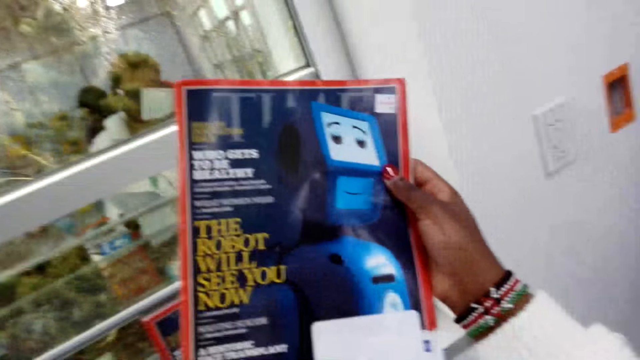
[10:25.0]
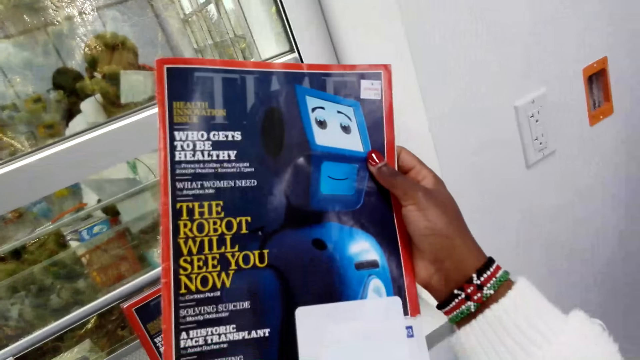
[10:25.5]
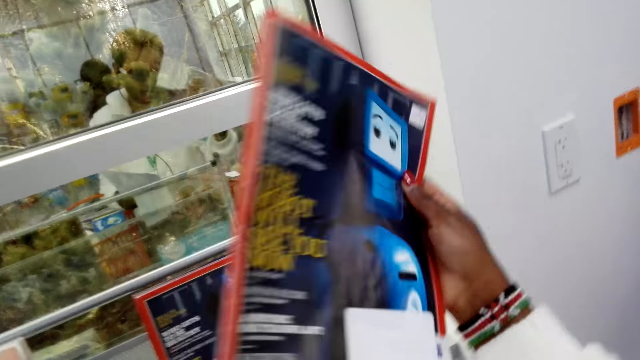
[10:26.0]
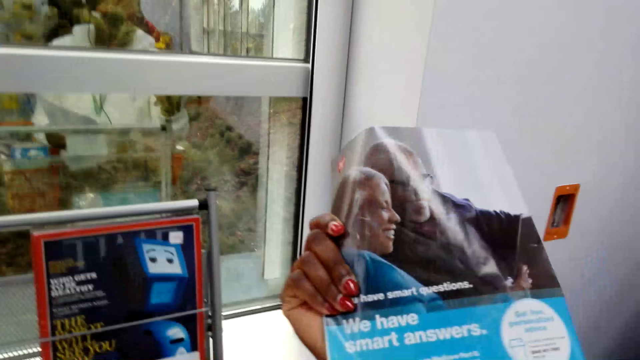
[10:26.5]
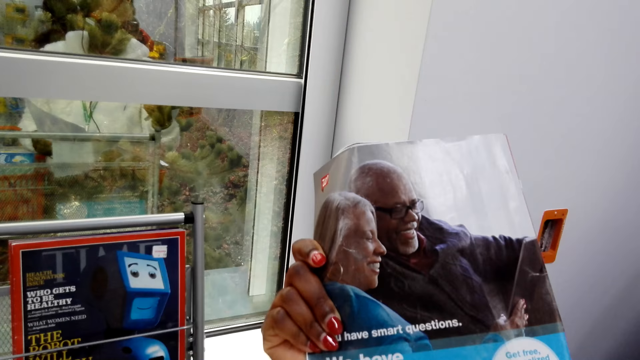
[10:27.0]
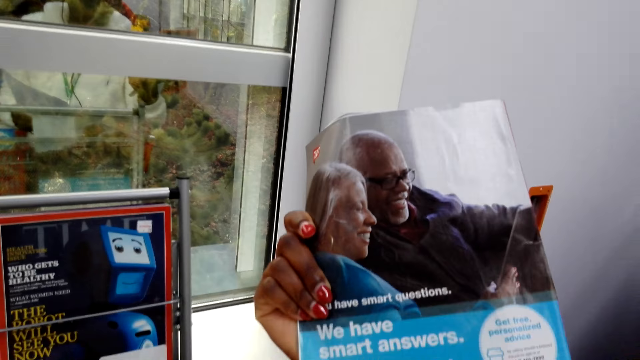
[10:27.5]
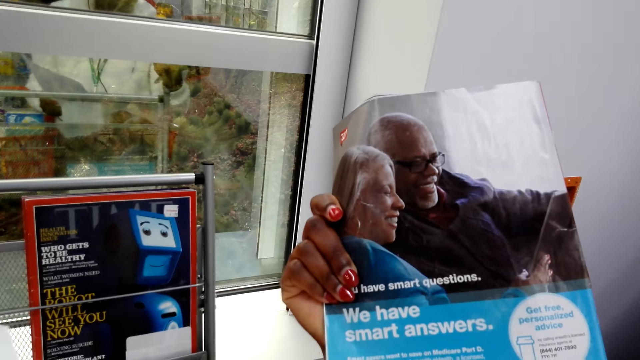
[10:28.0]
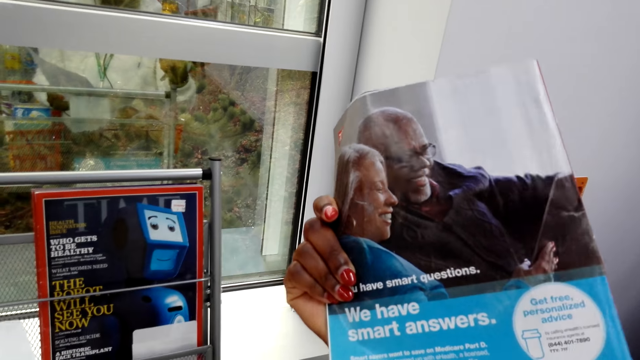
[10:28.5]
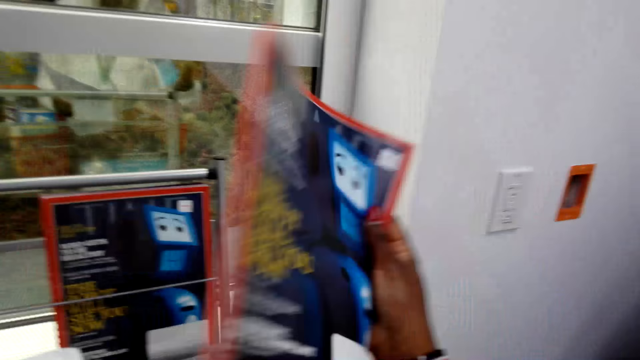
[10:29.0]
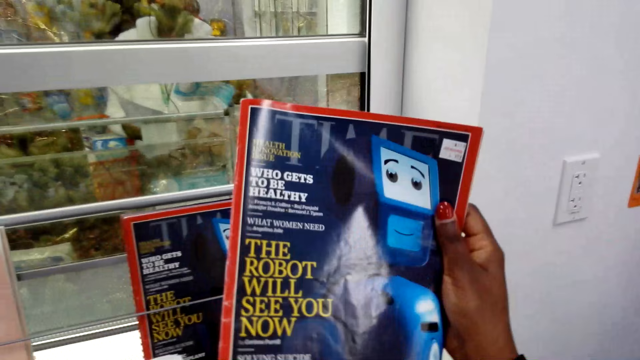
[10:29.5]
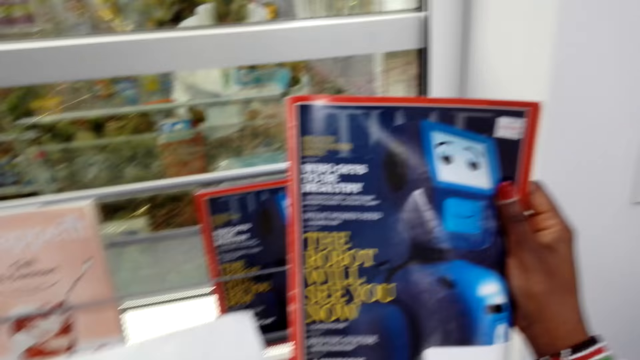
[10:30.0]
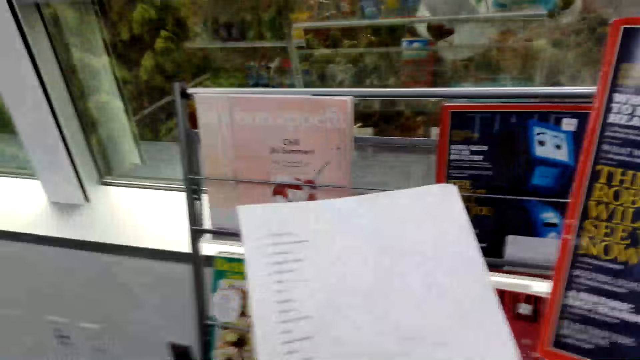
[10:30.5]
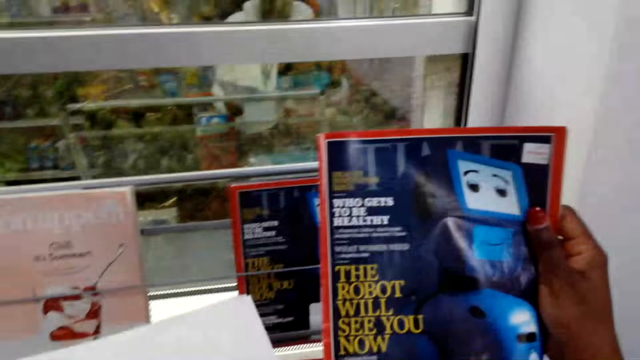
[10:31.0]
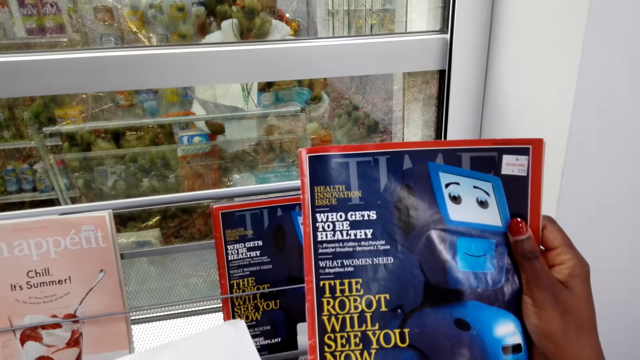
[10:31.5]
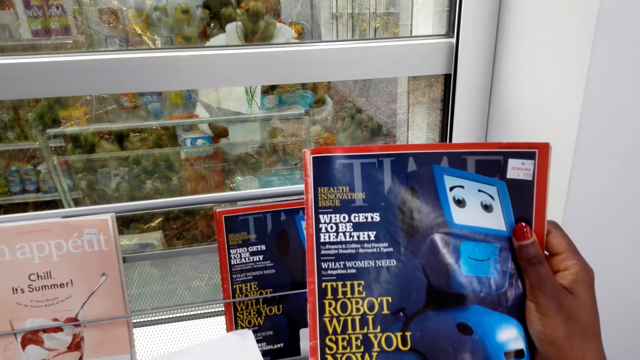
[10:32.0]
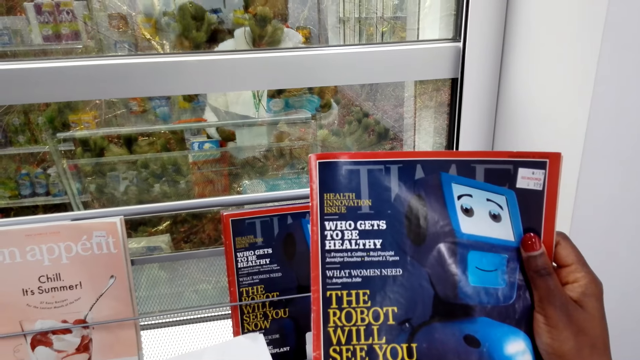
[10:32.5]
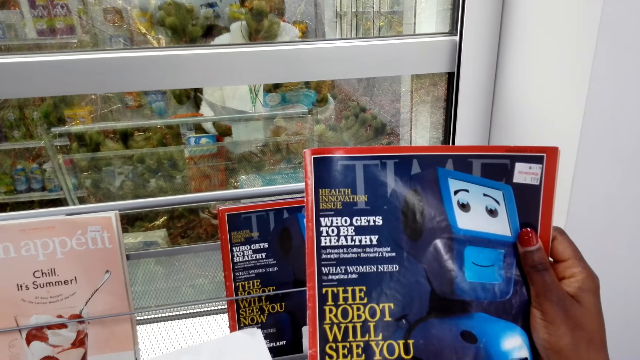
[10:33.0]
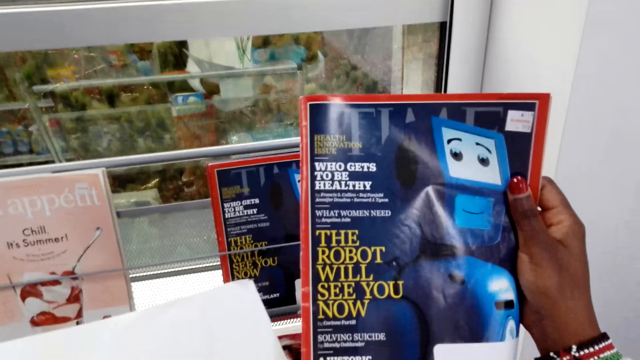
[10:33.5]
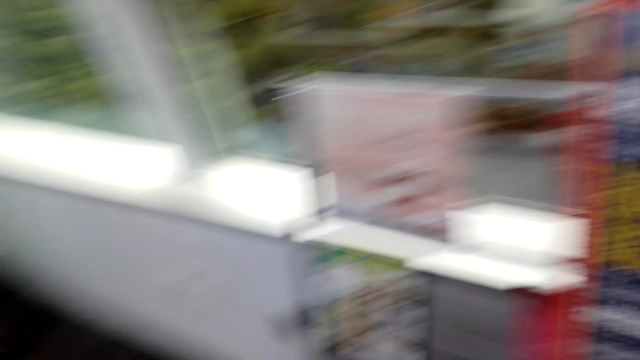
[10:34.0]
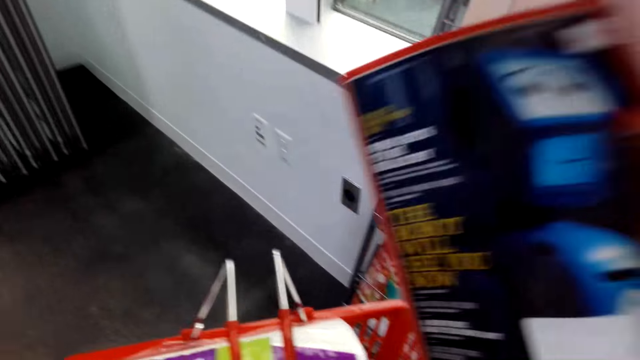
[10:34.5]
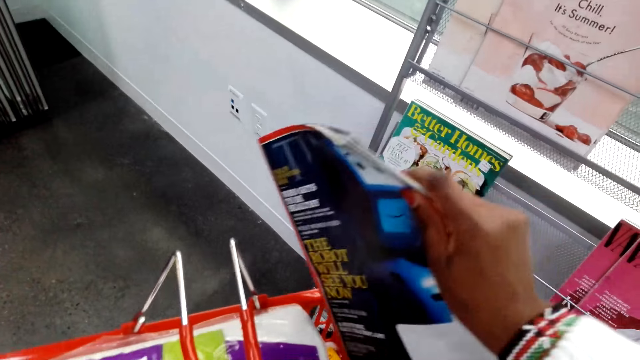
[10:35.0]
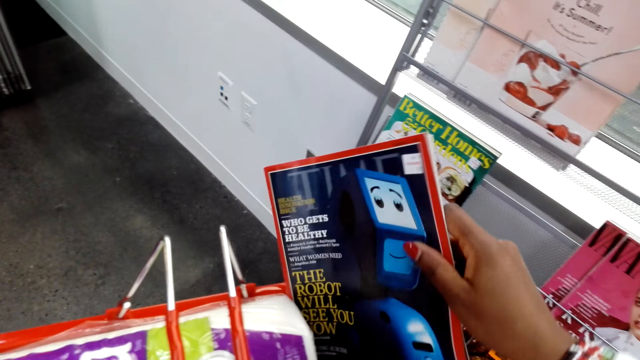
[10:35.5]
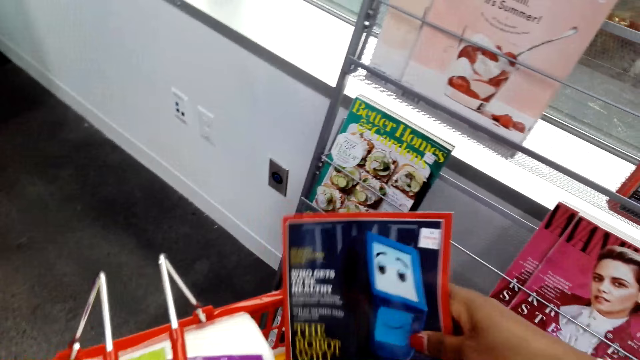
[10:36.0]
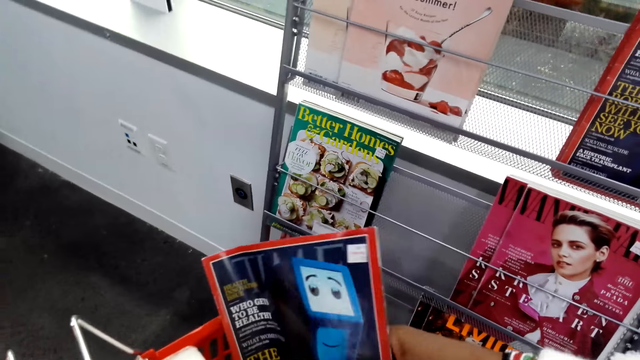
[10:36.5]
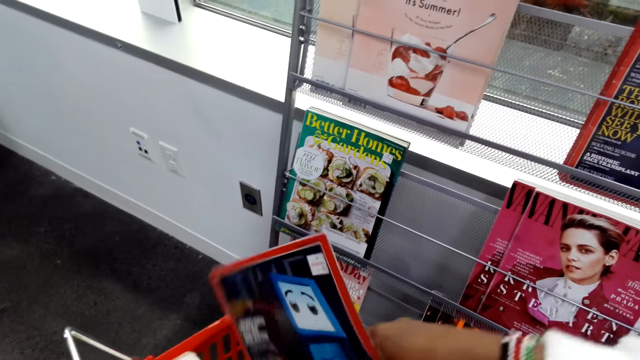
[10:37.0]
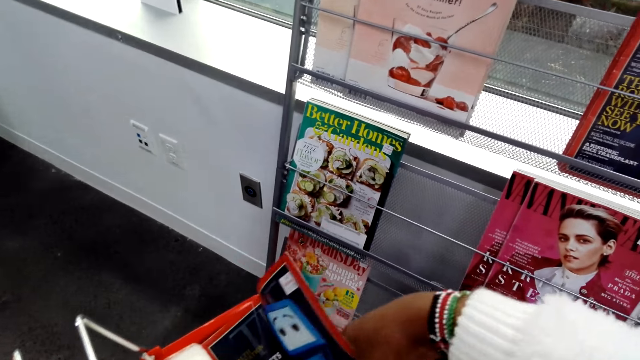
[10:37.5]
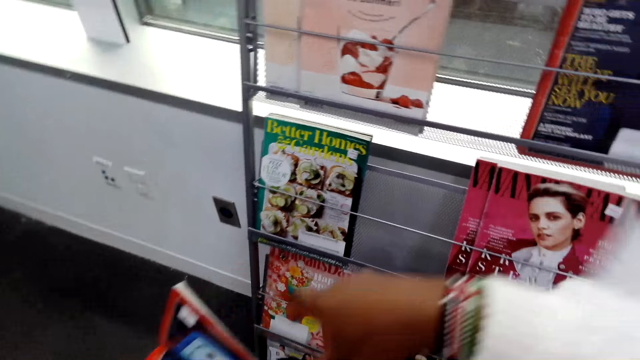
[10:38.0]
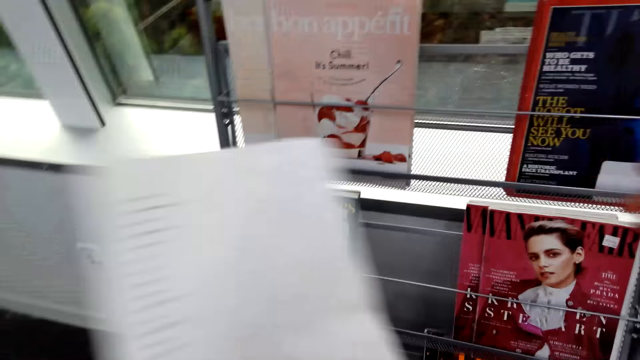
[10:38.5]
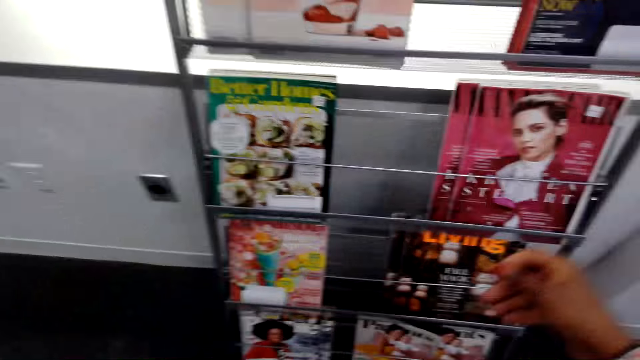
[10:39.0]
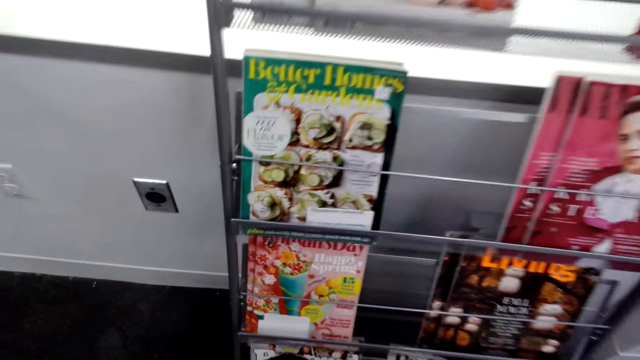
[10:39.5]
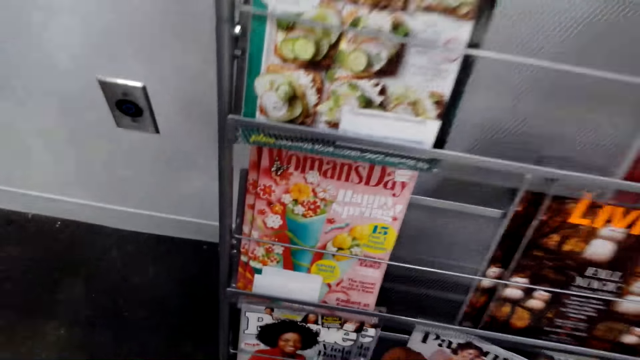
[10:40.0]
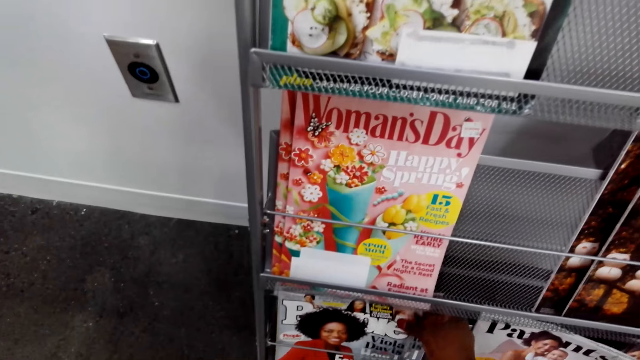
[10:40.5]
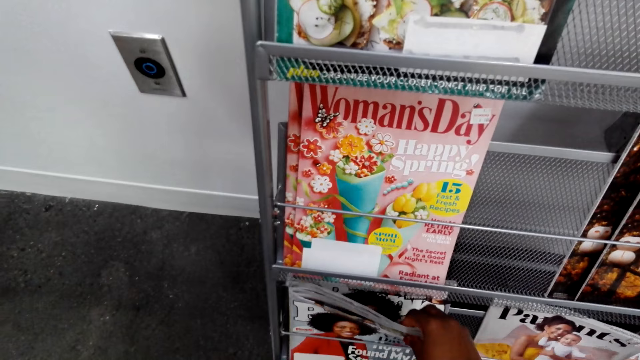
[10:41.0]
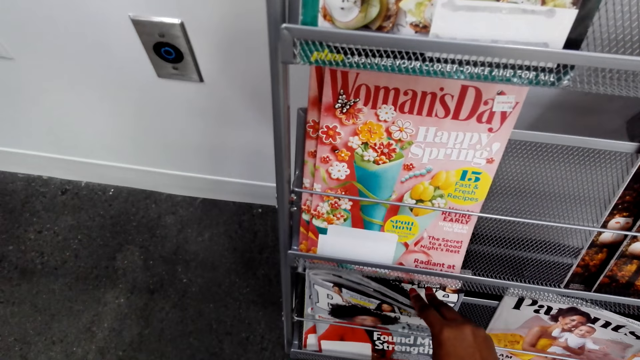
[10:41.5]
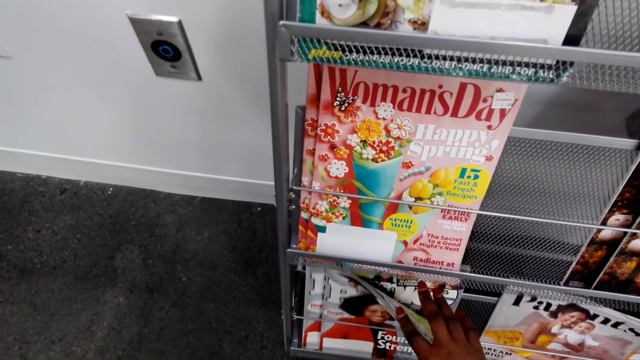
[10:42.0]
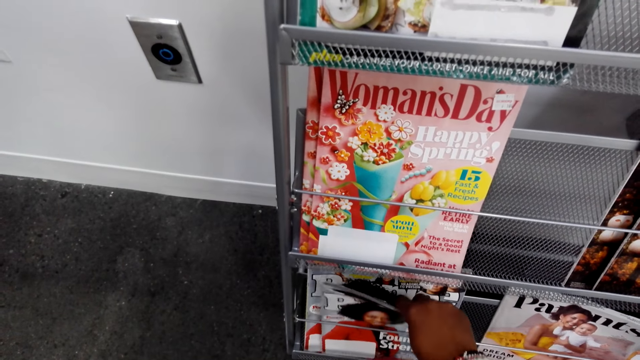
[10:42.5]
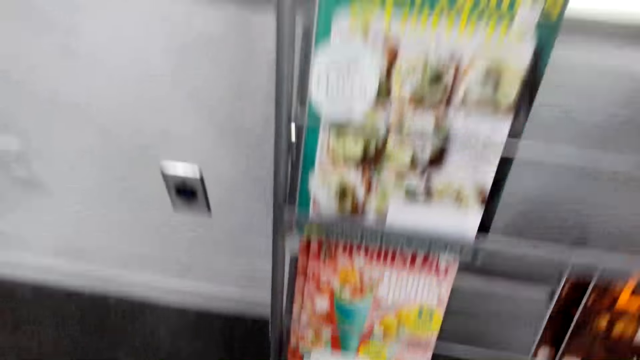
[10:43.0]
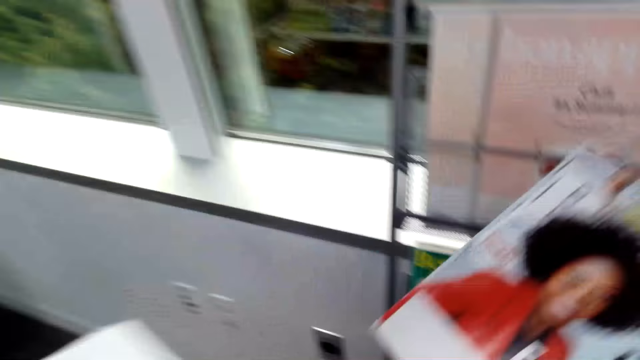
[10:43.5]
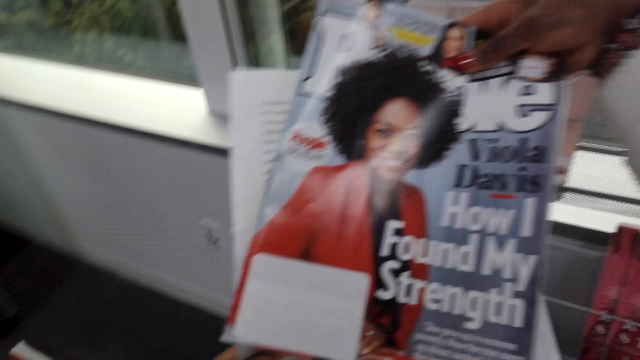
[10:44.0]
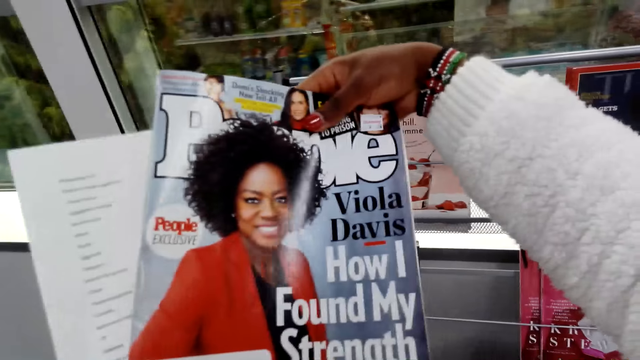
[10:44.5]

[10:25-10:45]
The camera wearer turns the magazine to the other side. They turn the magazine again. They look at the magazine. They put the magazine in the shopping basket. They move their hand. They pick up the magazine.
